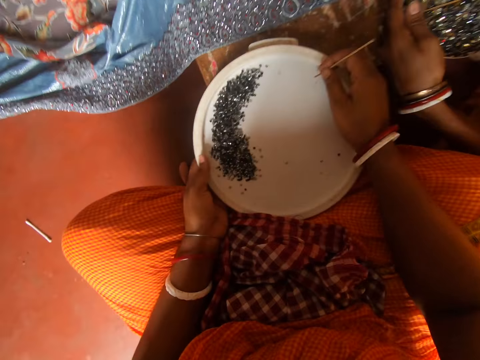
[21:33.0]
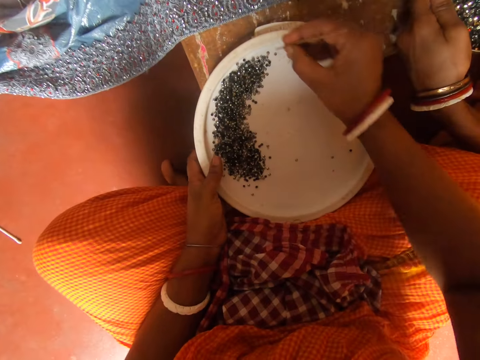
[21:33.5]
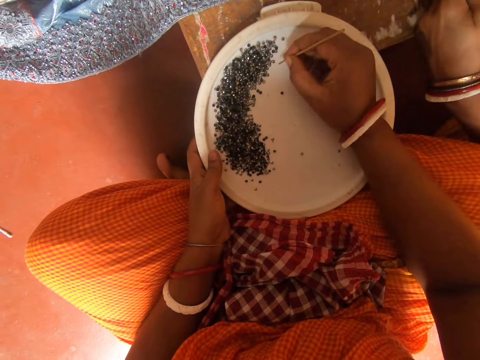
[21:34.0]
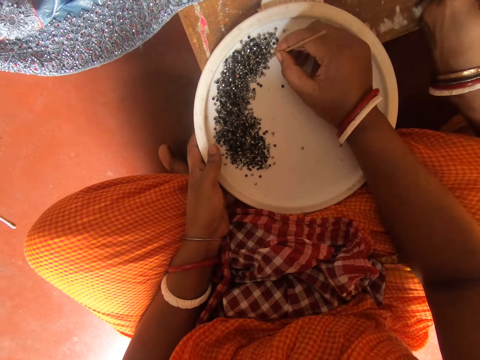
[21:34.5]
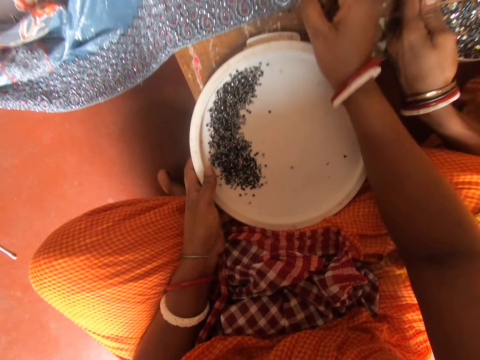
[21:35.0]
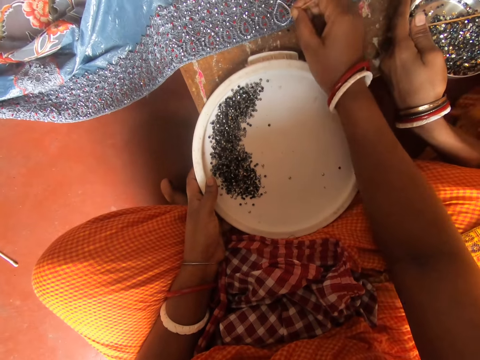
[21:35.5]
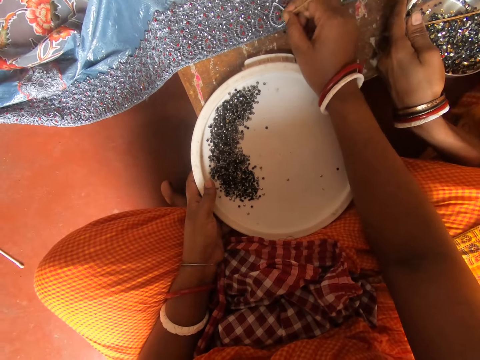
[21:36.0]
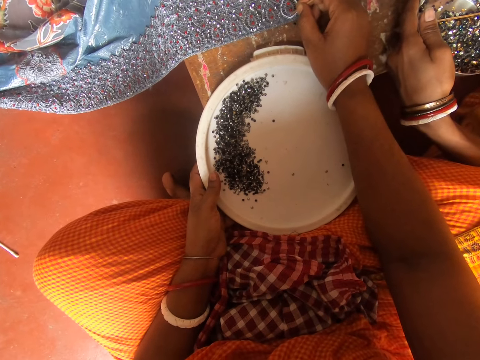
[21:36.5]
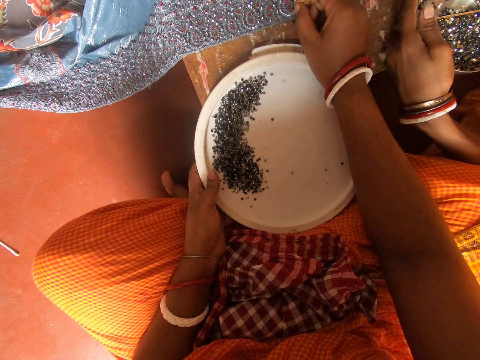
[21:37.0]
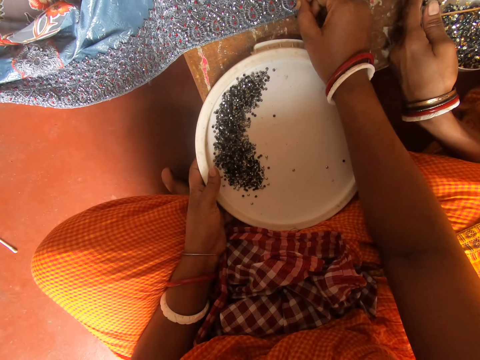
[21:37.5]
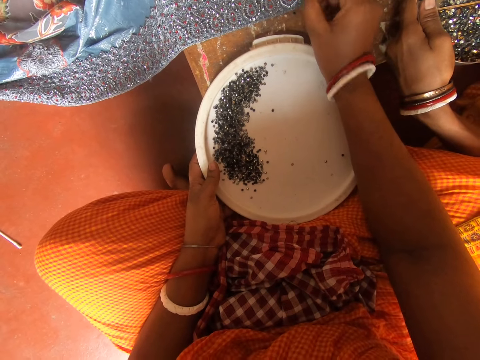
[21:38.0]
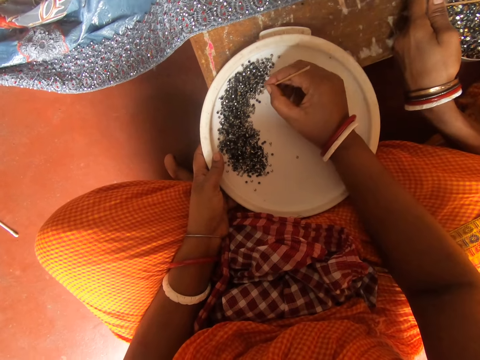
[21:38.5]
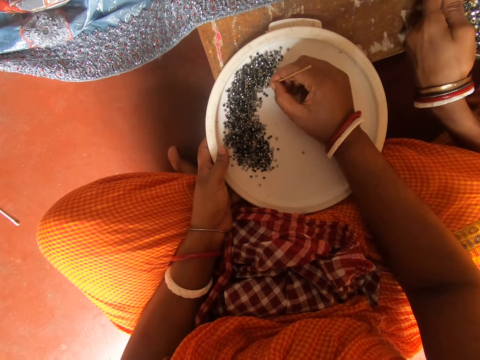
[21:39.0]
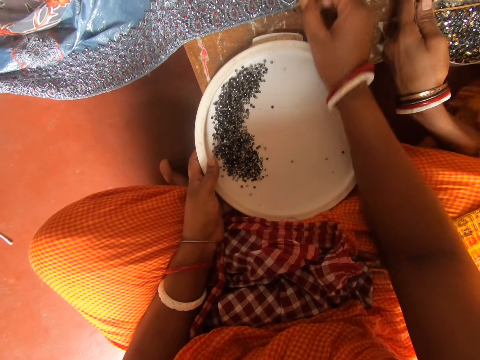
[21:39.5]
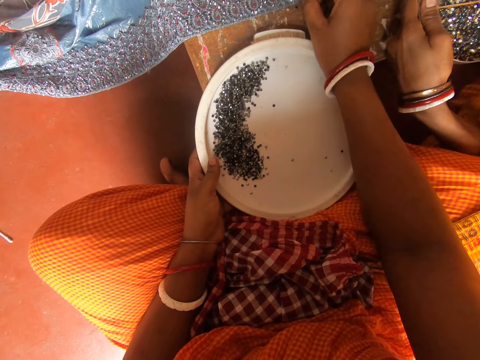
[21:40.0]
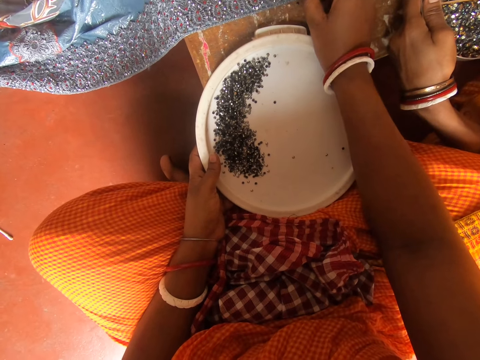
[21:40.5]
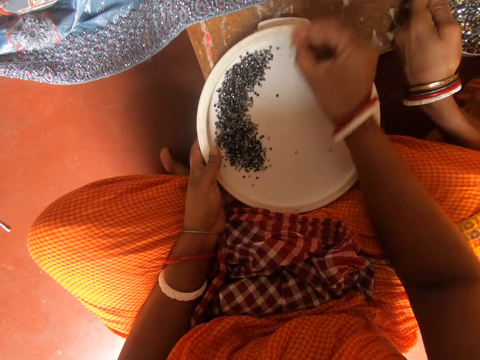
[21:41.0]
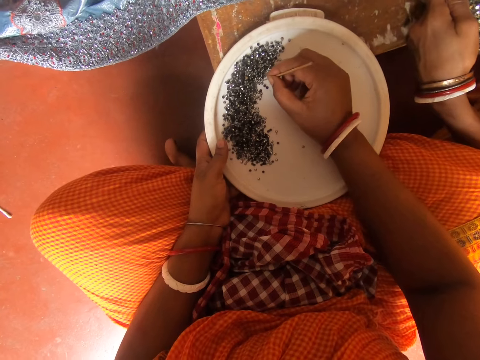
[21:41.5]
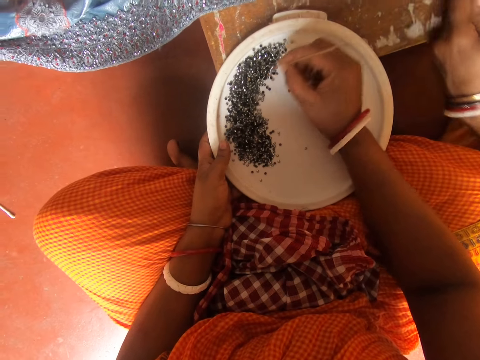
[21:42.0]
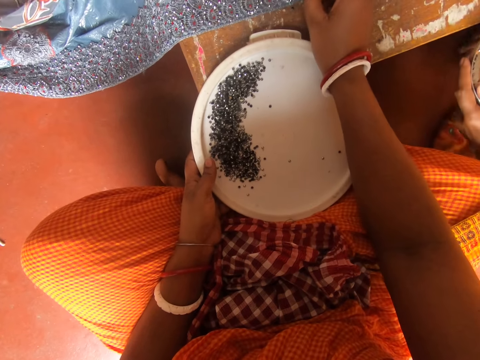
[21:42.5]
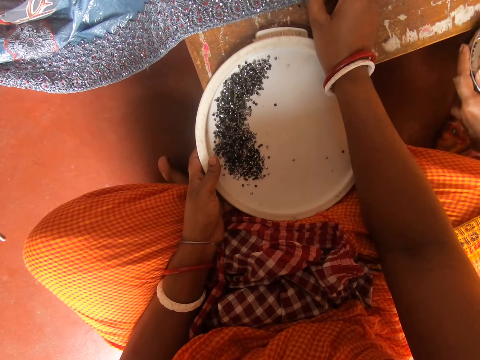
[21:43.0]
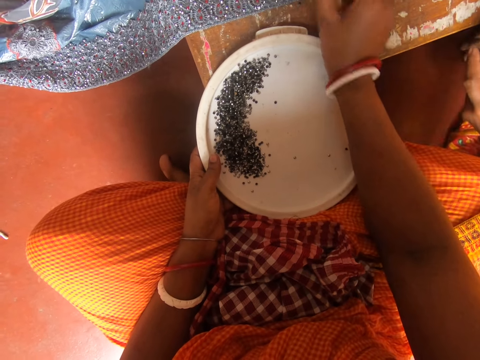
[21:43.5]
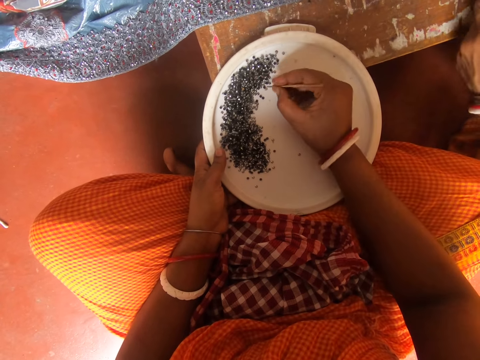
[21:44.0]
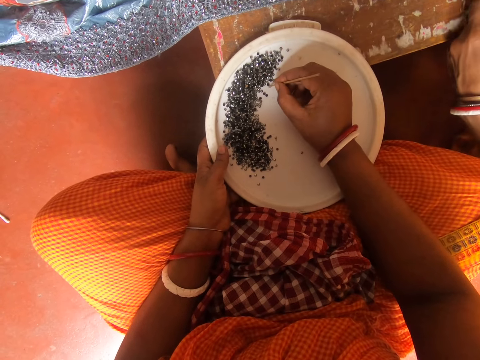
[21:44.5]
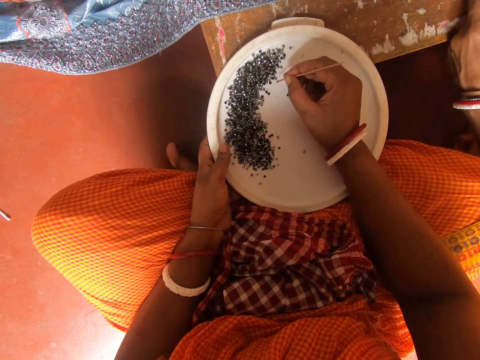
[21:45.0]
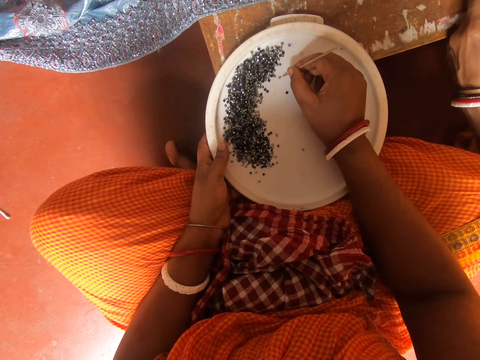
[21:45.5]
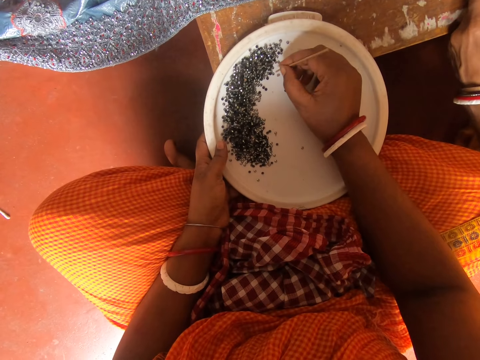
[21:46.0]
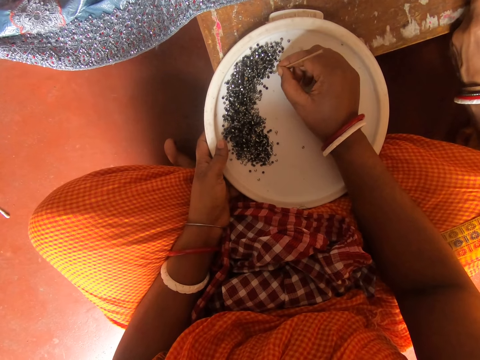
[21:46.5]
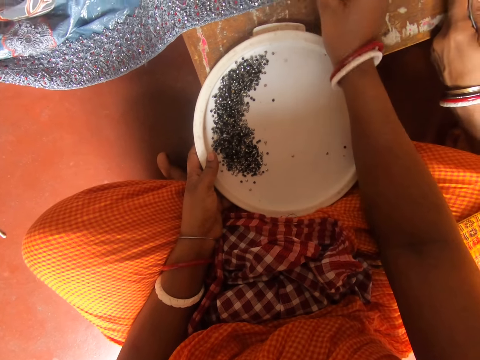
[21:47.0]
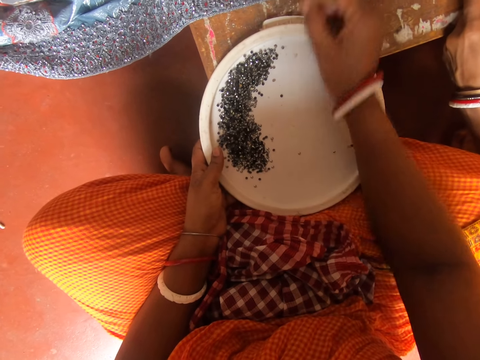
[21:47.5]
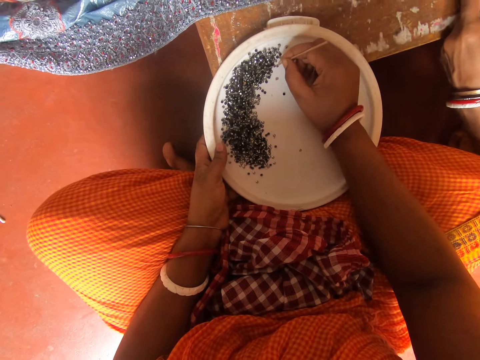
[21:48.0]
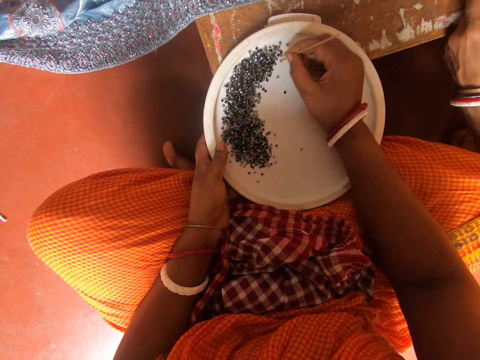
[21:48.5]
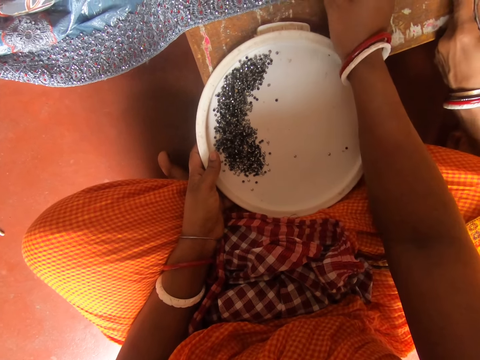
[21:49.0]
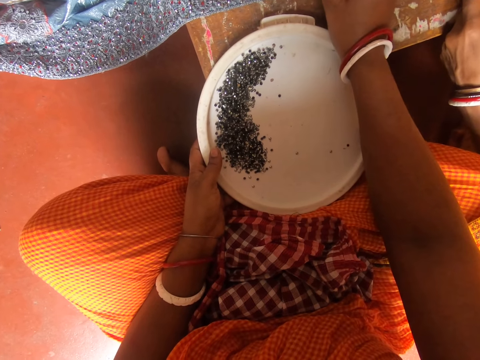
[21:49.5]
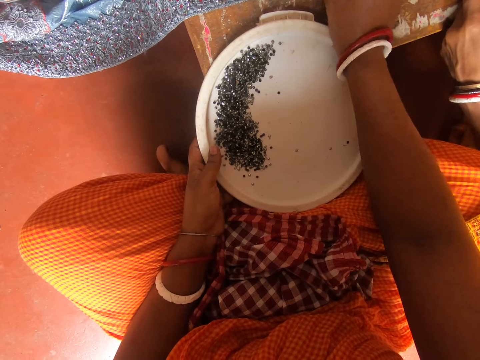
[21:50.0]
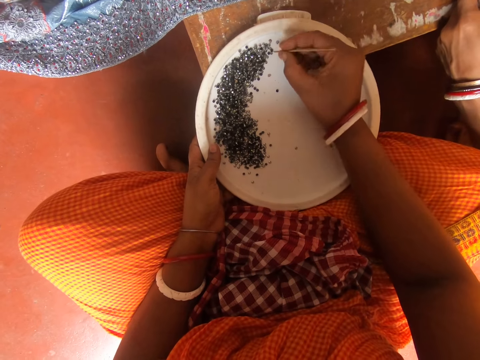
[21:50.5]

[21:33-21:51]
The camera wearer shakes the decorative glitter tray with her hands. She picks the piece of decorative glitter in the tray with a piece of stick or wood. She decorates the piece of cloth with the decorative glitter in the tray. She picks the piece of decorative glitter in the tray with the piece of stick. She decorates the piece of cloth with the decorative glitter in the tray. She picks the piece of decorative glitter in the tray with the piece of stick. A woman moves her hand. The camera wearer decorates the piece of cloth with the decorative glitter in the tray. She moves something with the piece of wood. She picks the piece of decorative glitter in the tray with the piece of stick. She decorates the piece of cloth with the decorative glitter in the tray. She picks the piece of decorative glitter in the tray with the piece of stick. She decorates the piece of cloth with the decorative glitter in the tray.

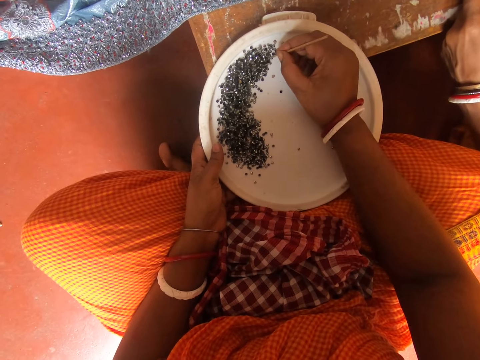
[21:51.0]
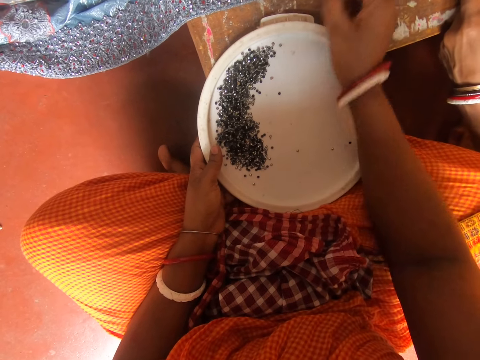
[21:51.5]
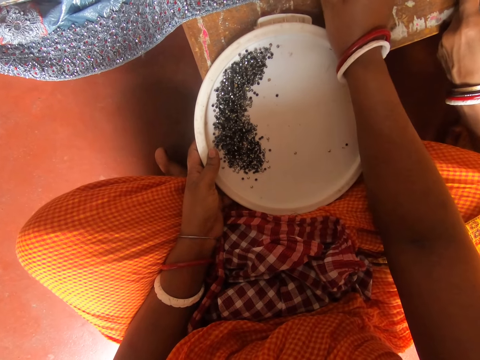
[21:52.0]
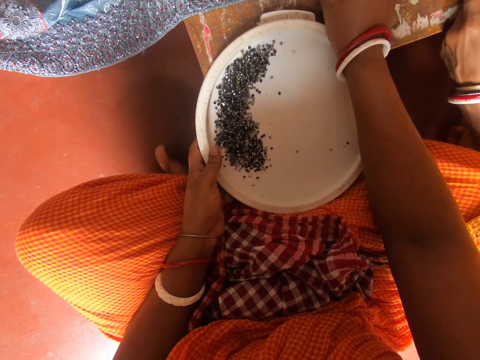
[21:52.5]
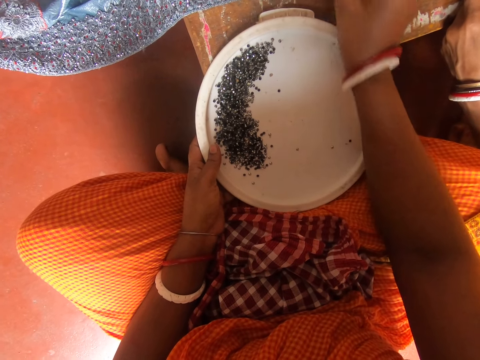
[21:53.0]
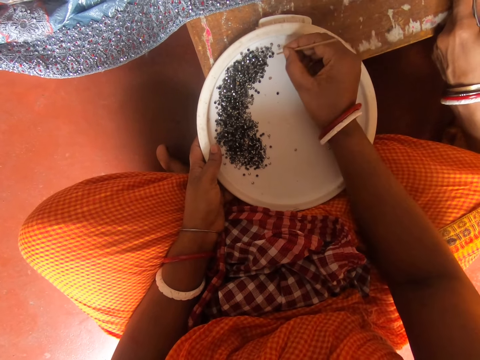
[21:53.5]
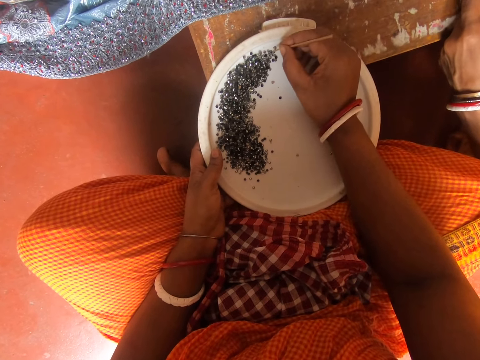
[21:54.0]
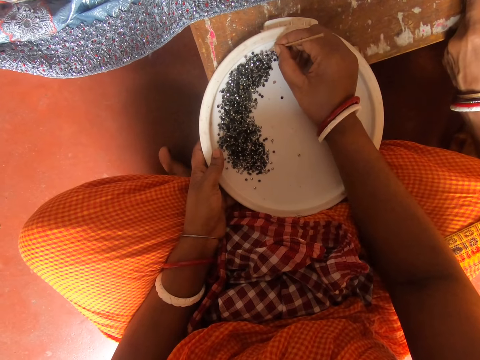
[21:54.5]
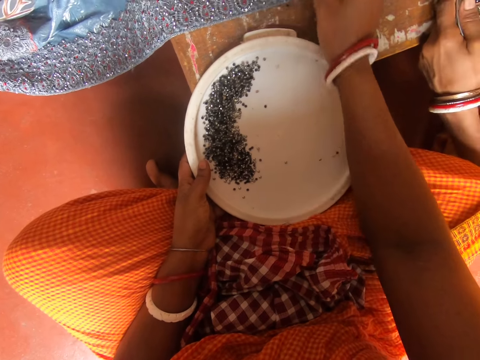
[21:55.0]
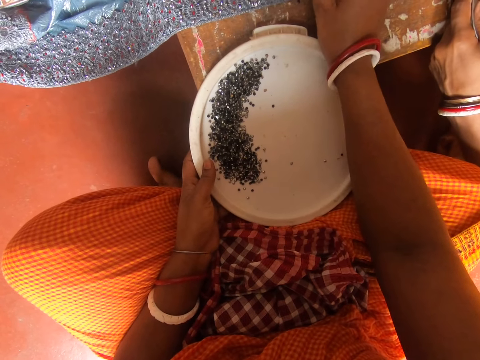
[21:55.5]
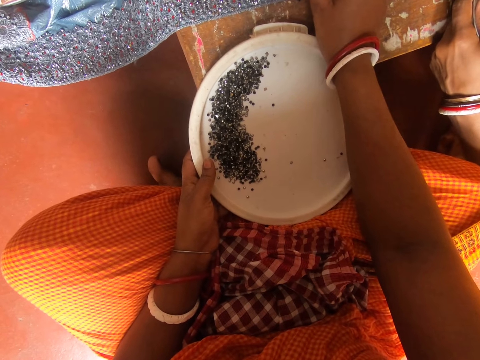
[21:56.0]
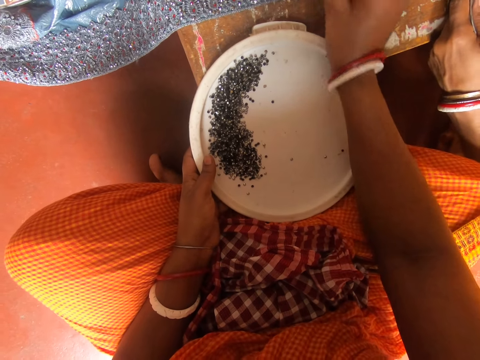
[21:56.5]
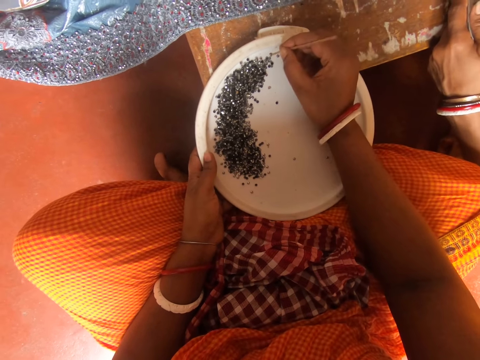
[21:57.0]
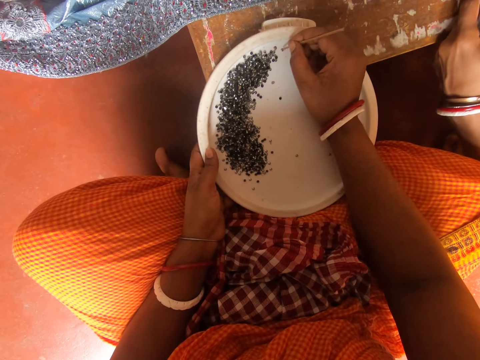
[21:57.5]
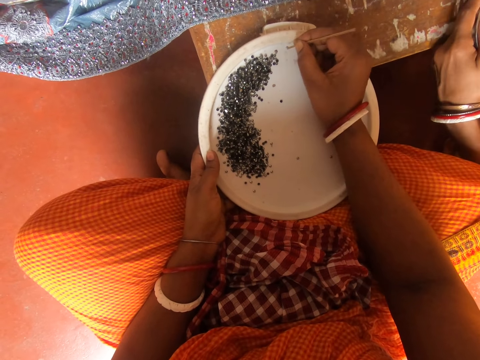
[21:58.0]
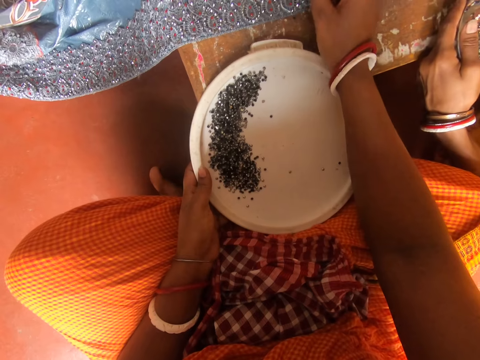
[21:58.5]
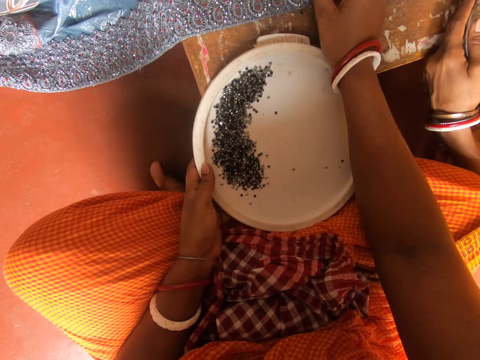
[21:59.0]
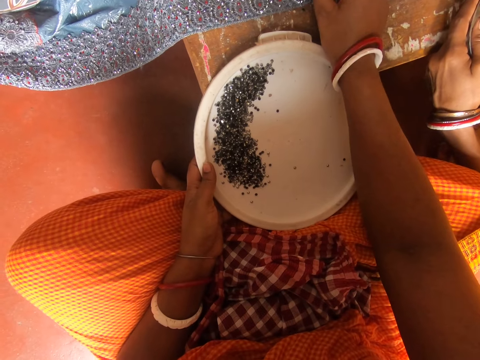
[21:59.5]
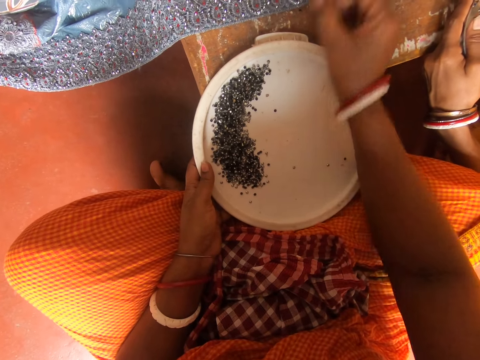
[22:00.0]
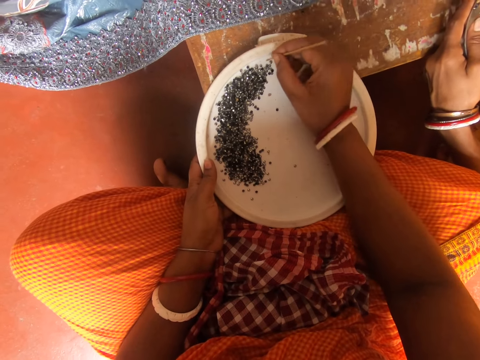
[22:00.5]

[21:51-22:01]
The camera wearer picks the piece of decorative glitter in the tray with a piece of stick. They decorate the piece of cloth with the decorative glitter in the tray. They pick the piece of decorative glitter in the tray with the piece of stick. They decorate the piece of cloth with the decorative glitter in the tray. They pick the piece of decorative glitter in the tray with the piece of stick. They decorate the piece of cloth with the decorative glitter in the tray.
